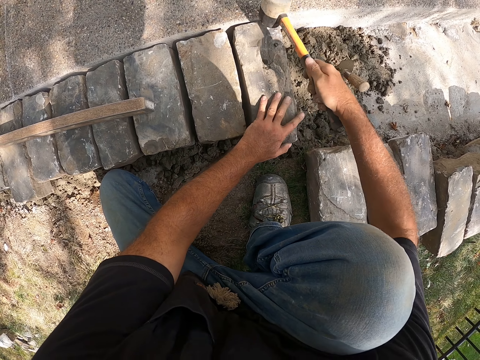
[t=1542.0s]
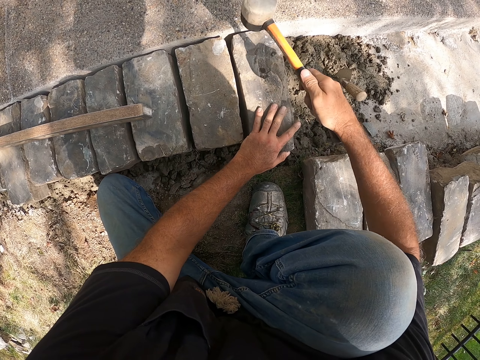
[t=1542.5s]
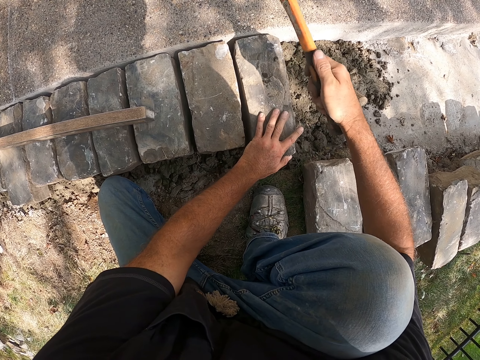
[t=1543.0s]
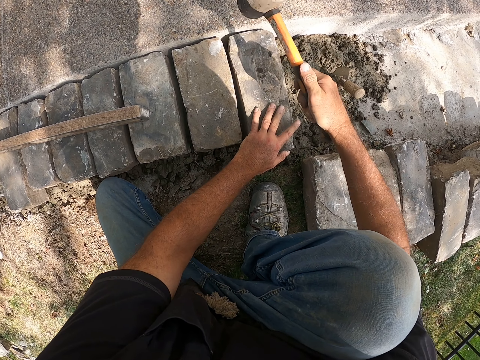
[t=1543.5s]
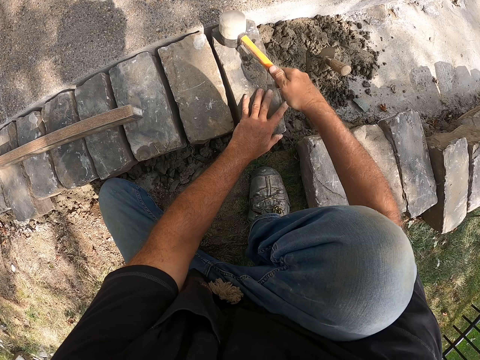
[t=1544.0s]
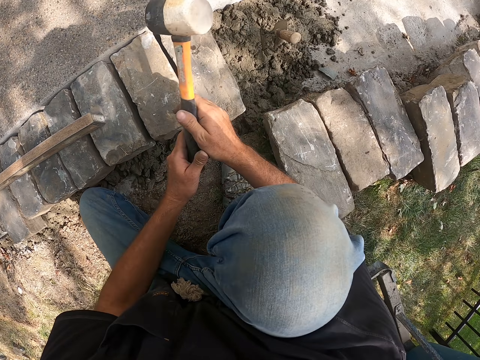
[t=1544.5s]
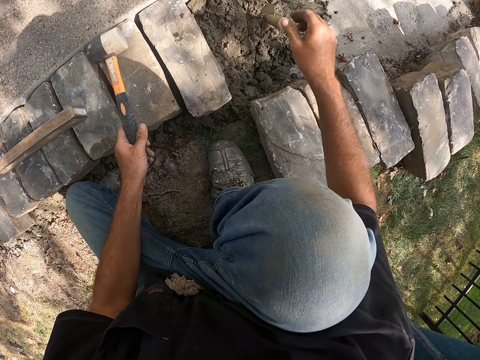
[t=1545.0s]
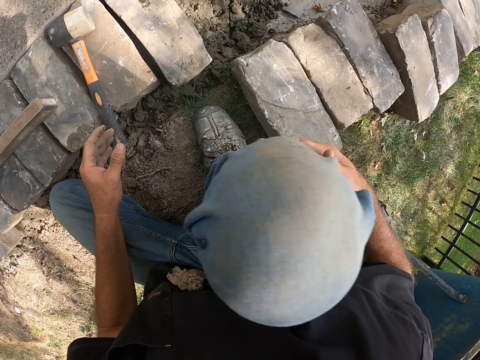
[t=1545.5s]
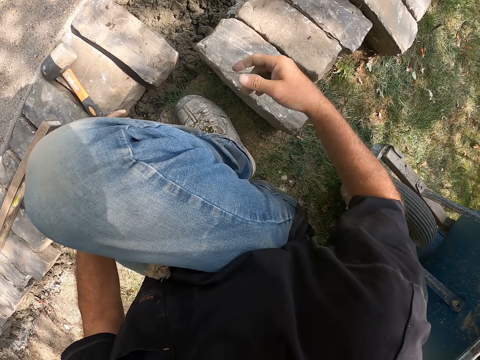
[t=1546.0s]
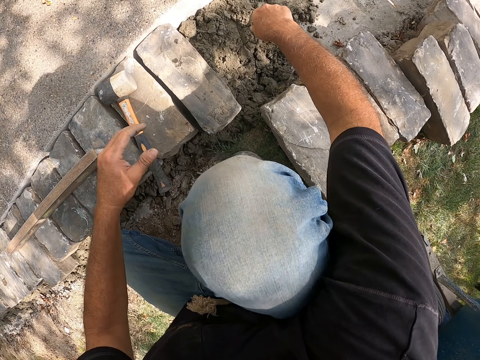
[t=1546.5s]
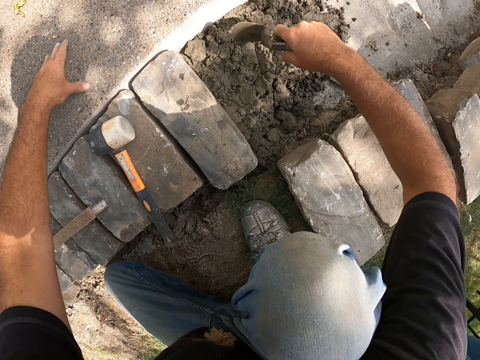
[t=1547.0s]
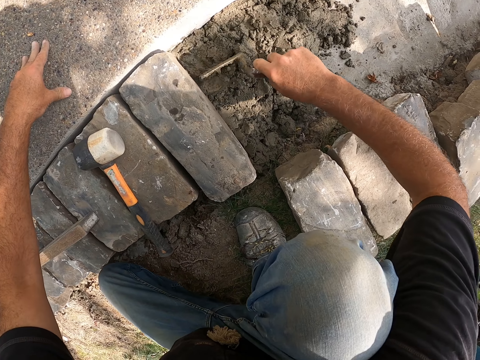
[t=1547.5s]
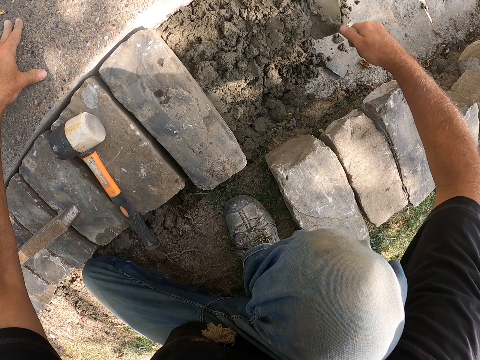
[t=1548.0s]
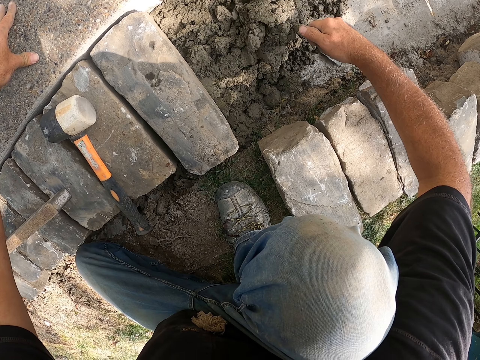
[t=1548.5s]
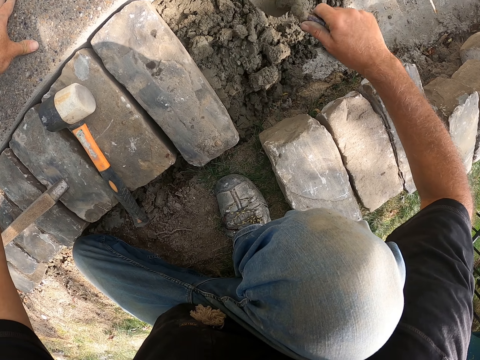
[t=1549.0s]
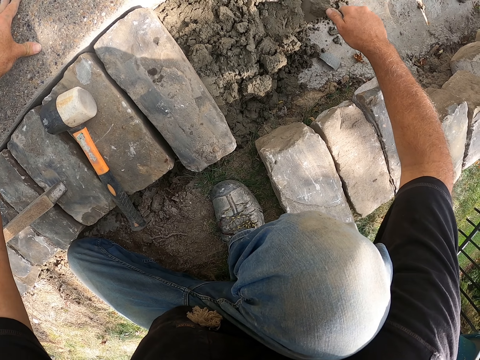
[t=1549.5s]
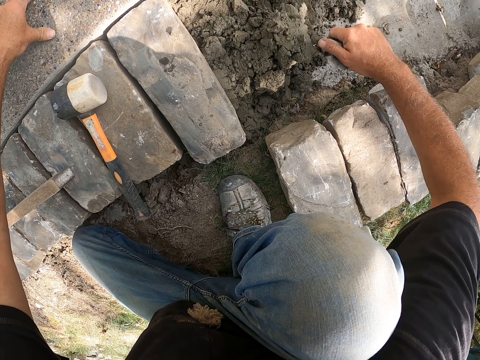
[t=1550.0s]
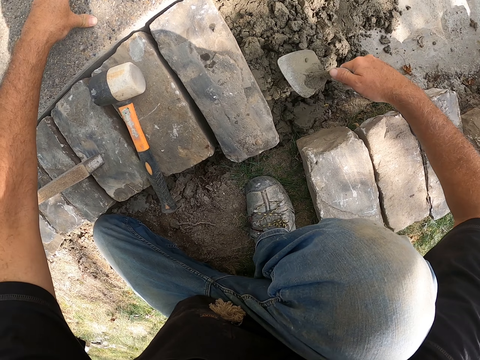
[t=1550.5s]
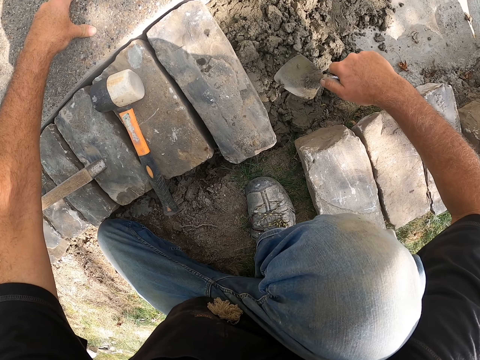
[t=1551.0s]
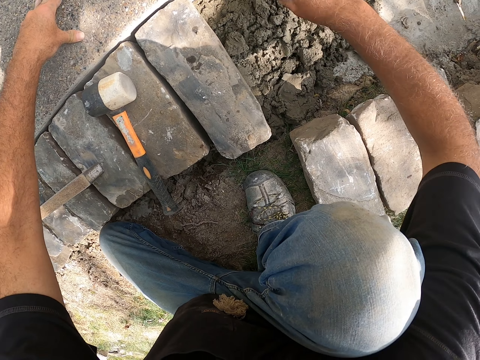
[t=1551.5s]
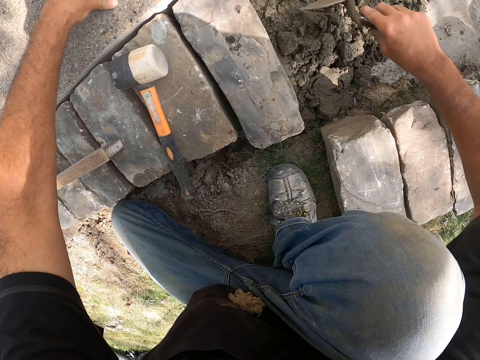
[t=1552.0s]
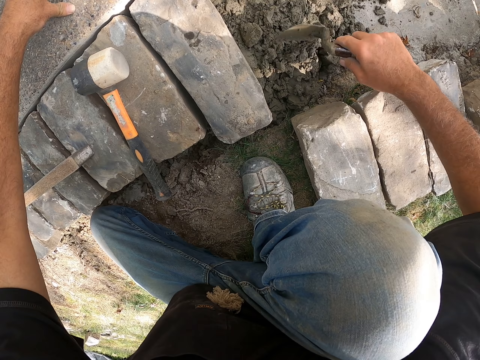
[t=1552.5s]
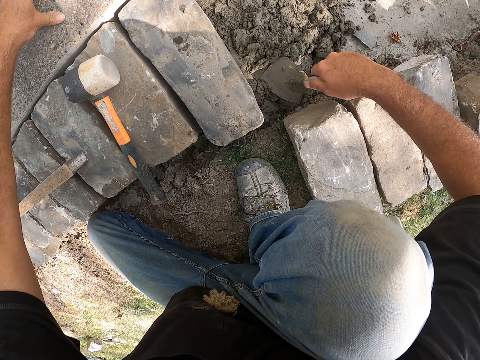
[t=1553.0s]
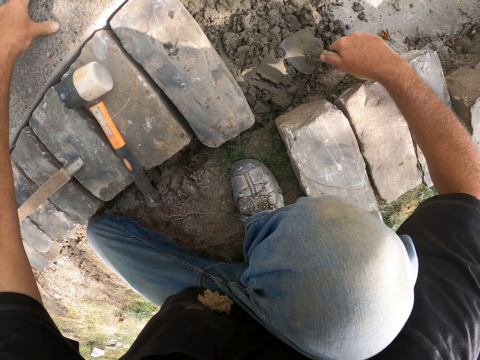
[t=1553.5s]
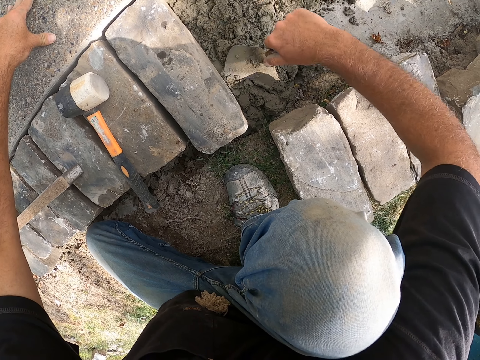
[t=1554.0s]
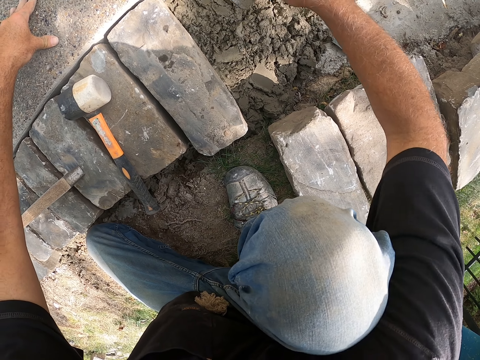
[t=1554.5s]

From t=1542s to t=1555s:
The camera wearer picks up a hammer. They hit a block with the hammer. They put down the hammer. They look around a construction site. They mix cement on the ground.

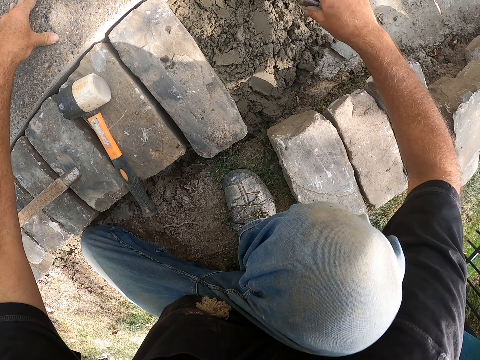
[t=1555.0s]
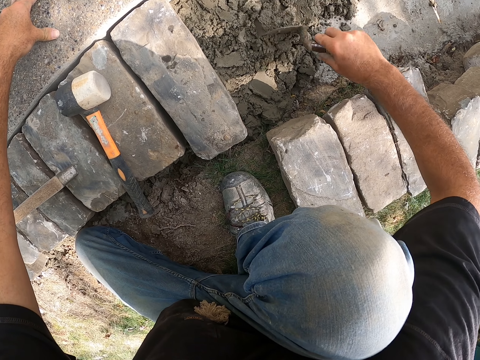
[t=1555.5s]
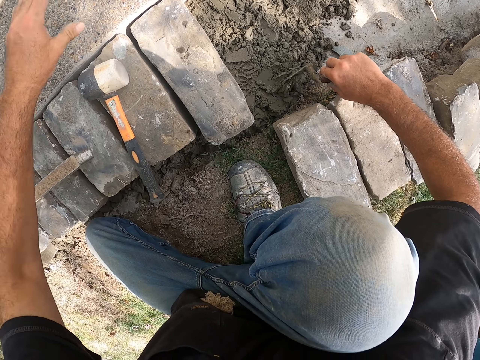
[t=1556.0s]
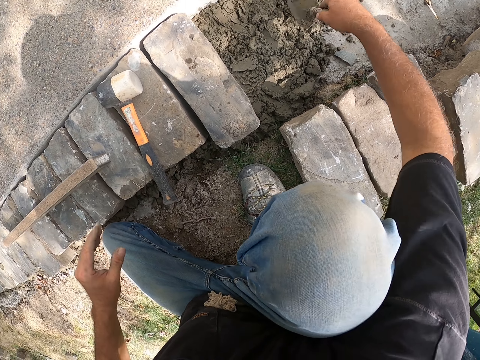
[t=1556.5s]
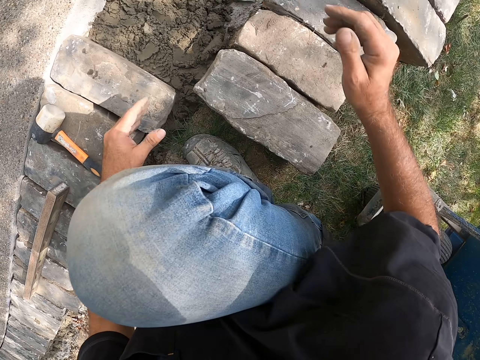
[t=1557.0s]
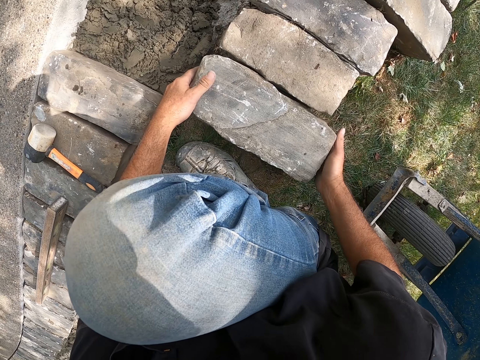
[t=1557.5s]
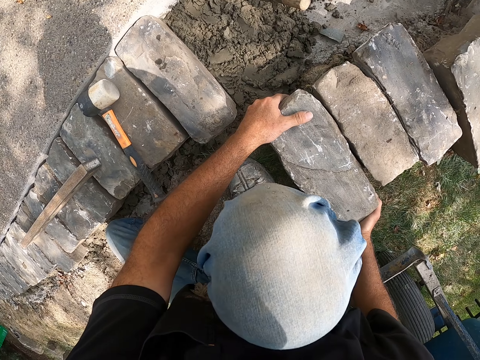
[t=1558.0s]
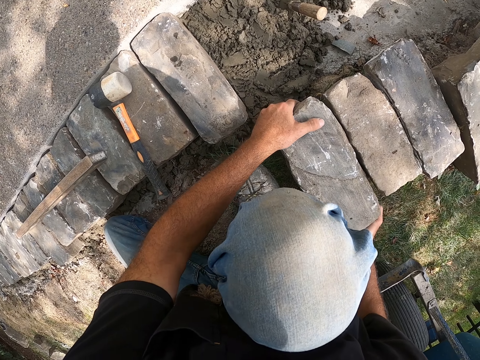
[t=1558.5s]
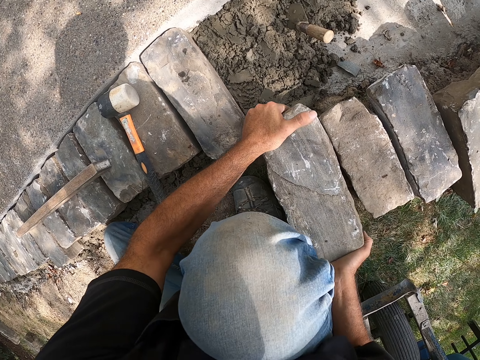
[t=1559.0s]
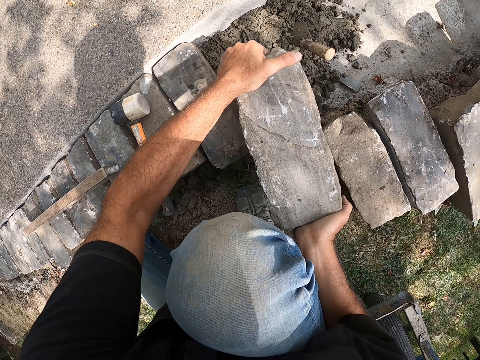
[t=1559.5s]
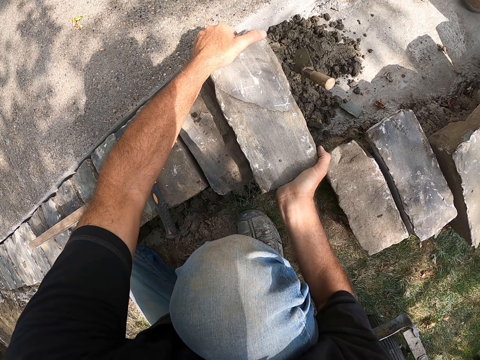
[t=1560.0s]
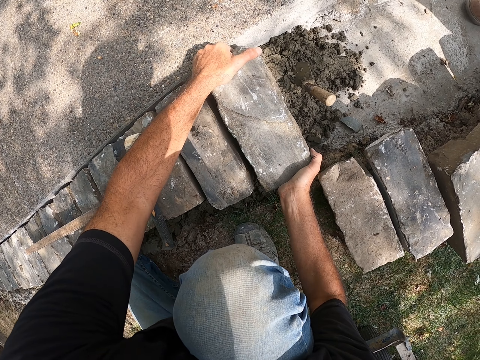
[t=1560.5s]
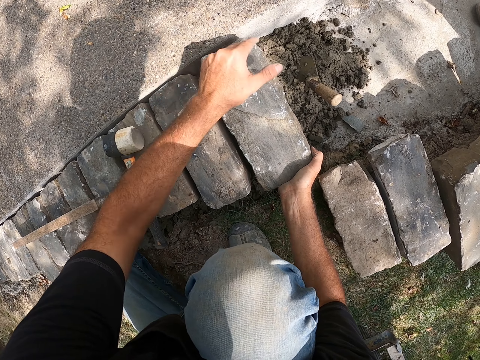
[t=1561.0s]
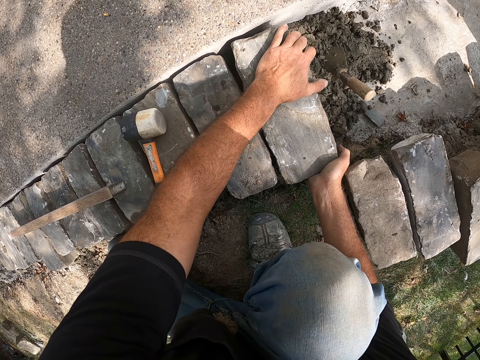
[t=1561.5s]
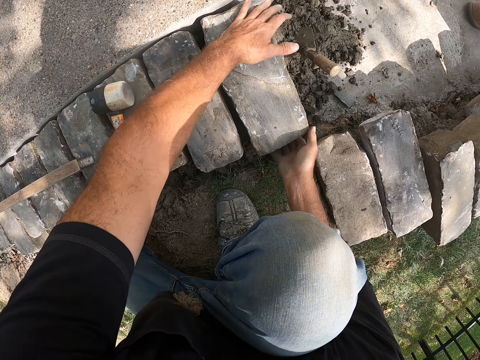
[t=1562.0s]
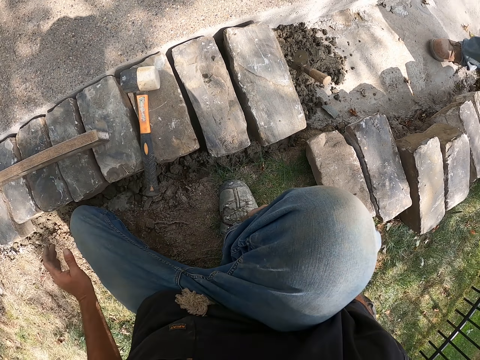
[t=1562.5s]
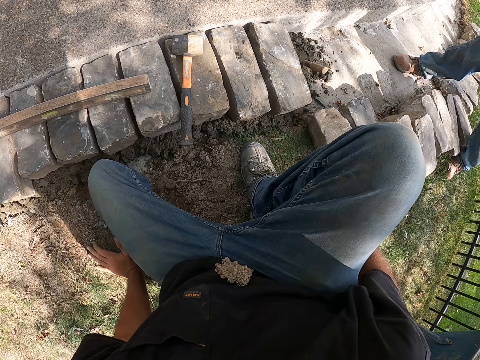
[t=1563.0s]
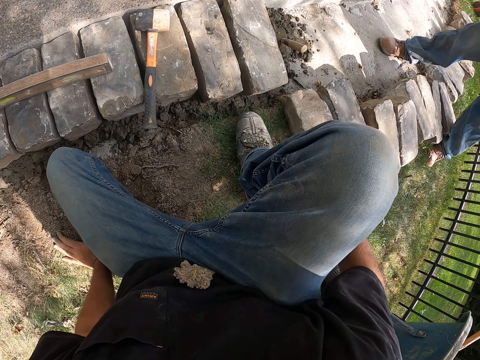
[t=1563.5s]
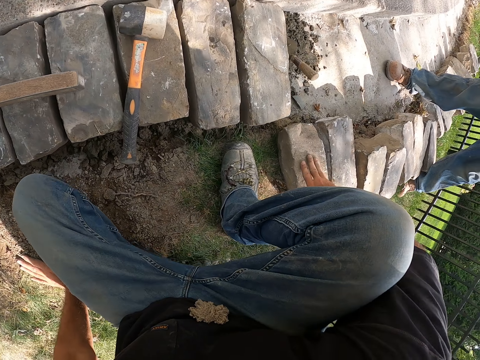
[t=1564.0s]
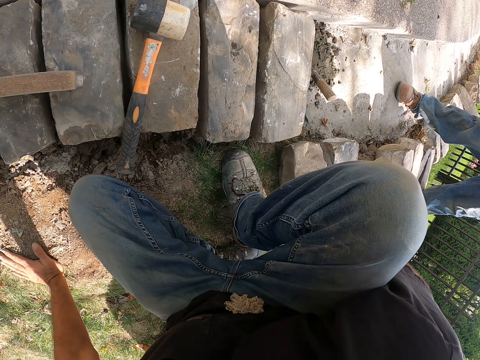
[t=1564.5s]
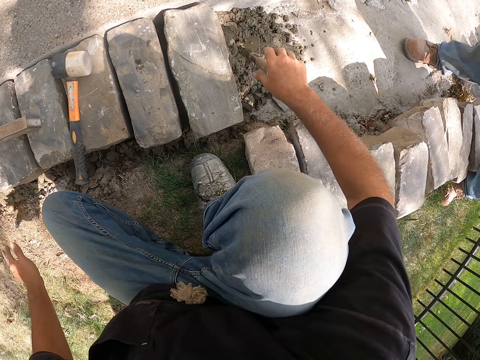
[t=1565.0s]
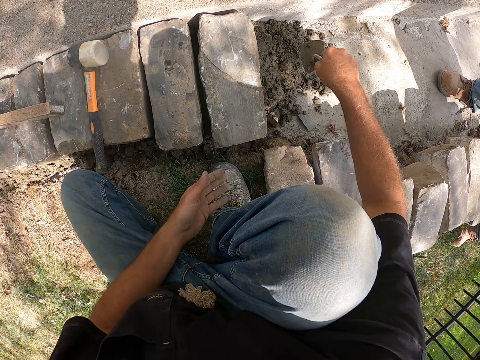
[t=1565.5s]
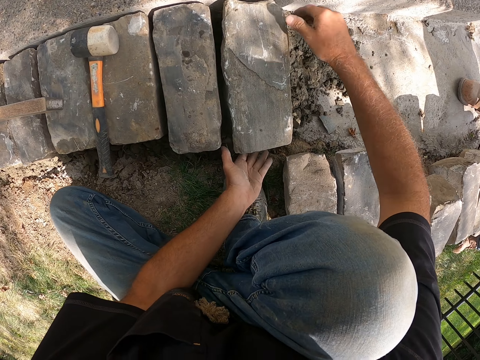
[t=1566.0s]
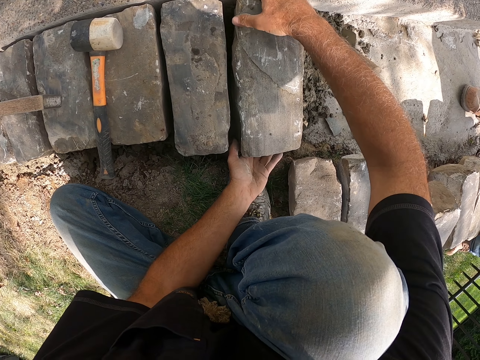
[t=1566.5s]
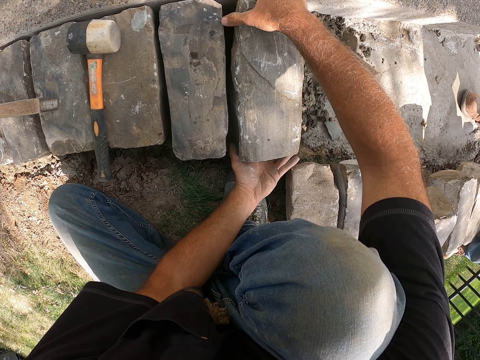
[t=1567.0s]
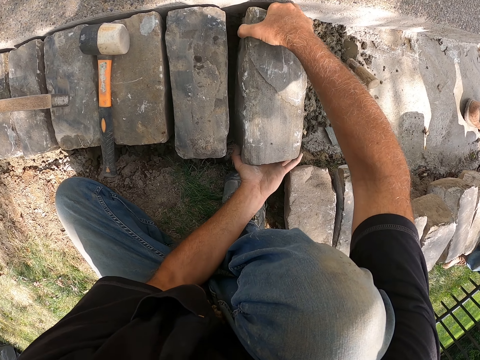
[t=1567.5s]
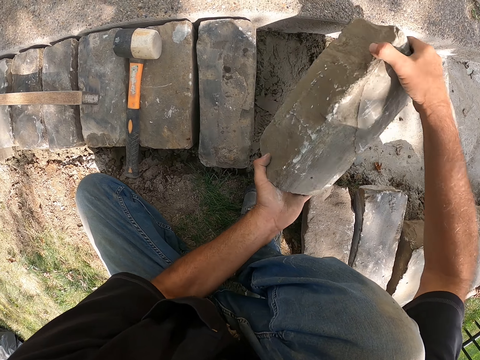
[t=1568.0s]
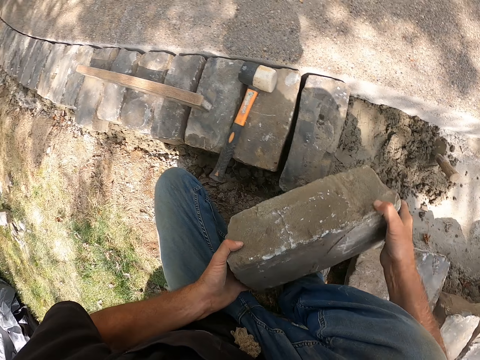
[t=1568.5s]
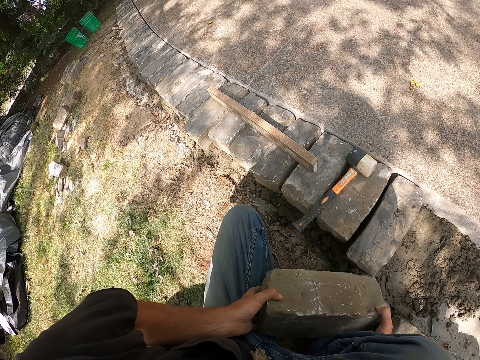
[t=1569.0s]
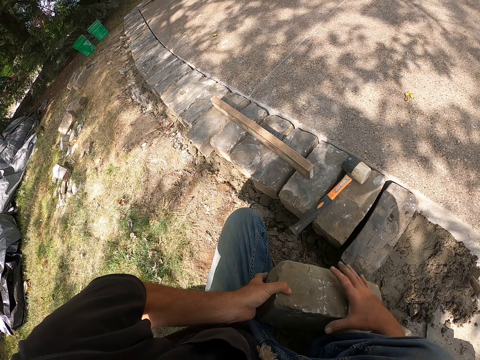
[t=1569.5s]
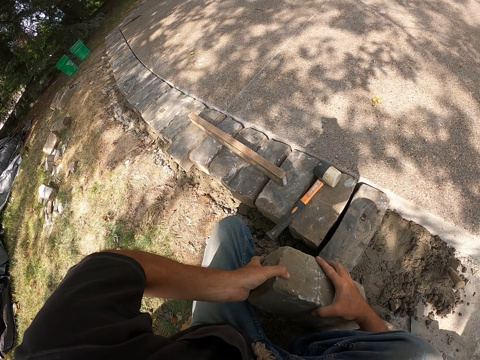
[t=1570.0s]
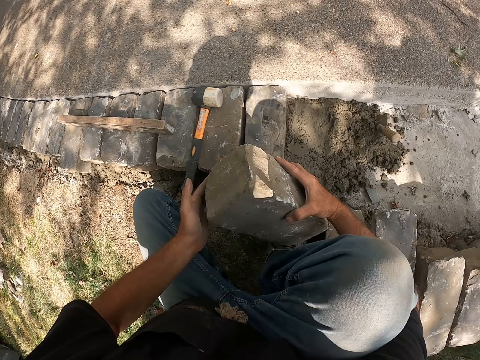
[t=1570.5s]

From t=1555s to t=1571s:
The camera wearer puts down a trowel. They pick up a block from the ground. They adjust the block on the ground. They look around a construction site. They adjust the block on the ground. They pick up the block from the ground.
